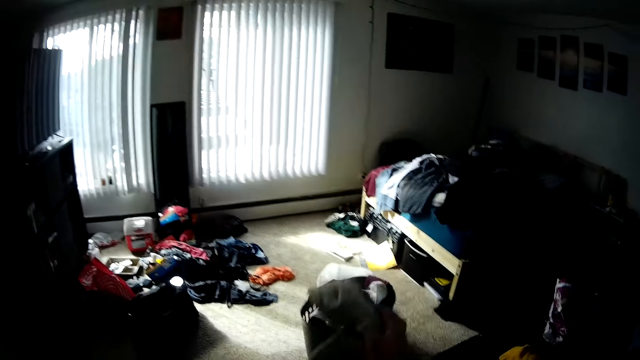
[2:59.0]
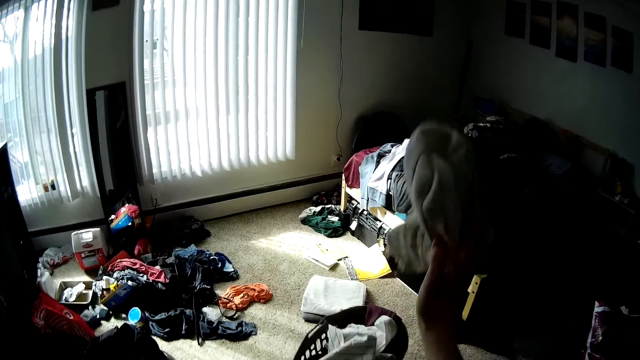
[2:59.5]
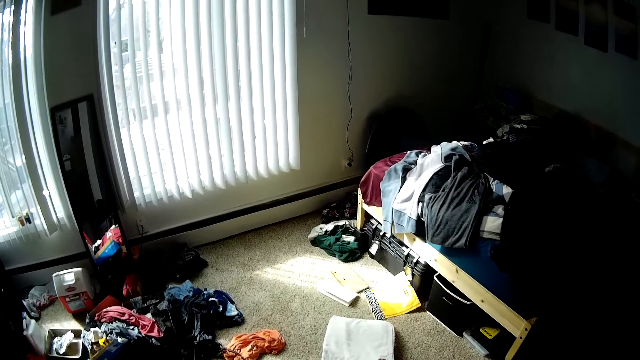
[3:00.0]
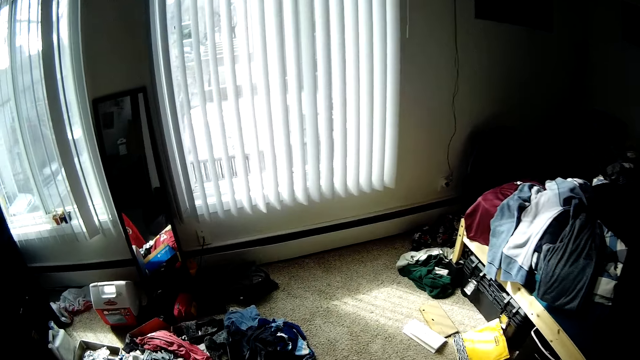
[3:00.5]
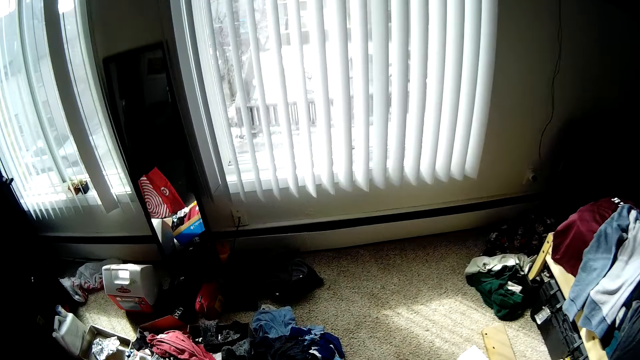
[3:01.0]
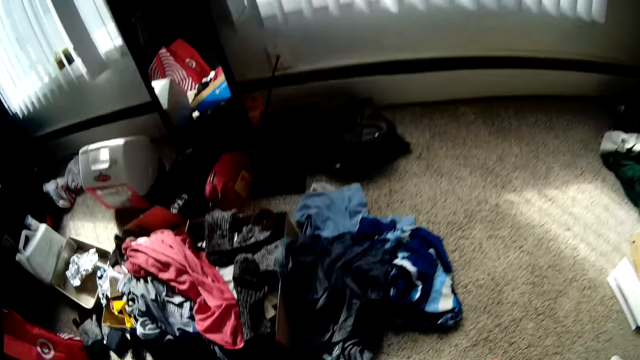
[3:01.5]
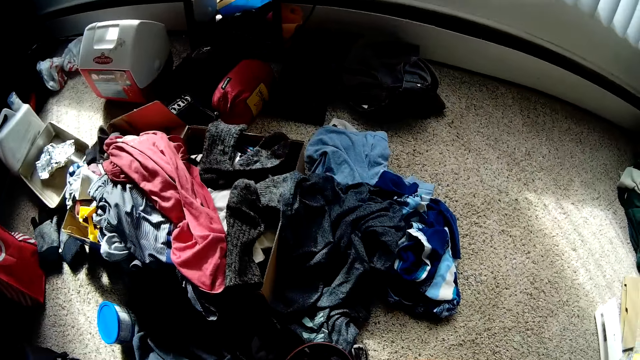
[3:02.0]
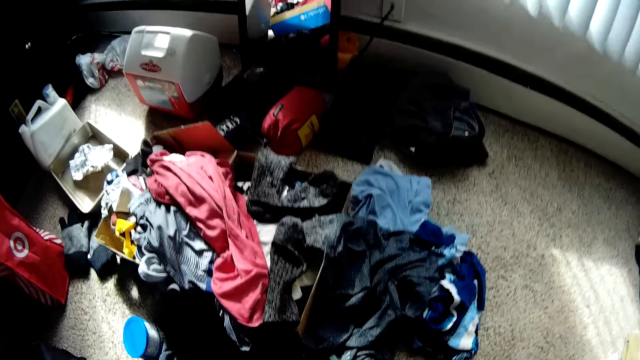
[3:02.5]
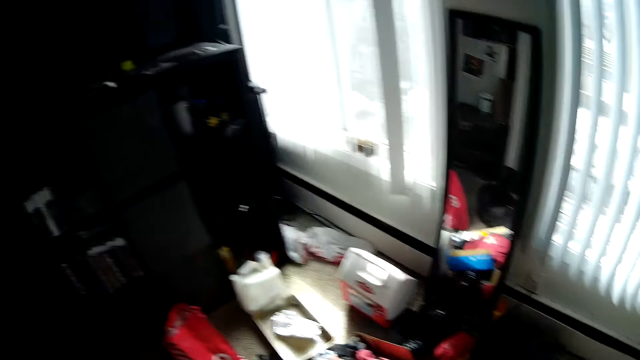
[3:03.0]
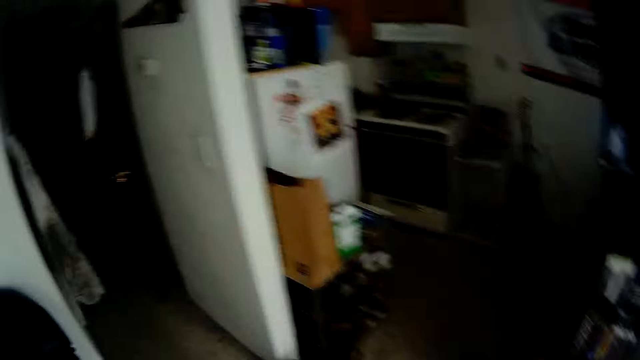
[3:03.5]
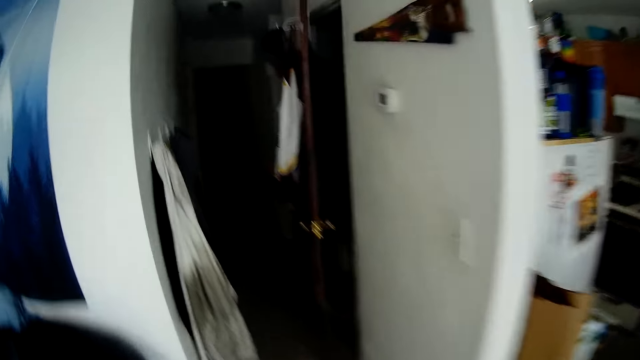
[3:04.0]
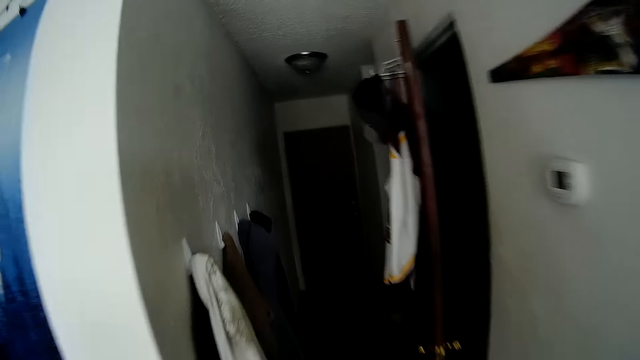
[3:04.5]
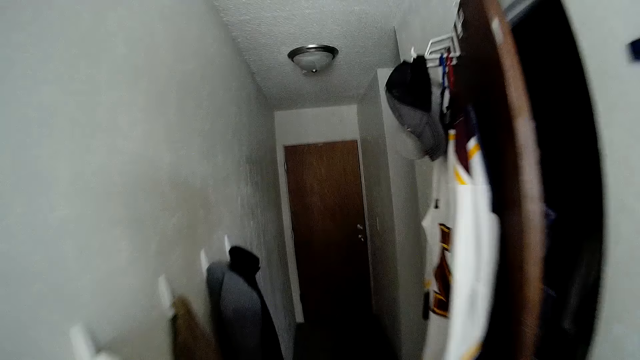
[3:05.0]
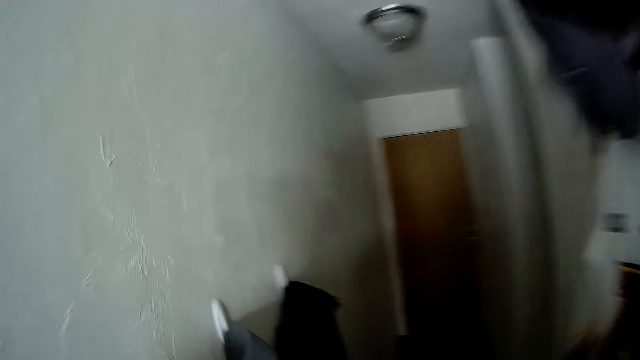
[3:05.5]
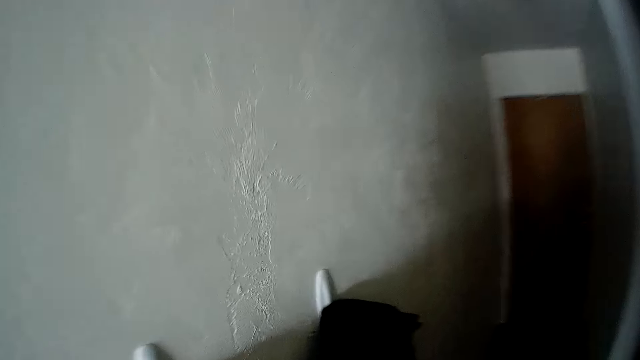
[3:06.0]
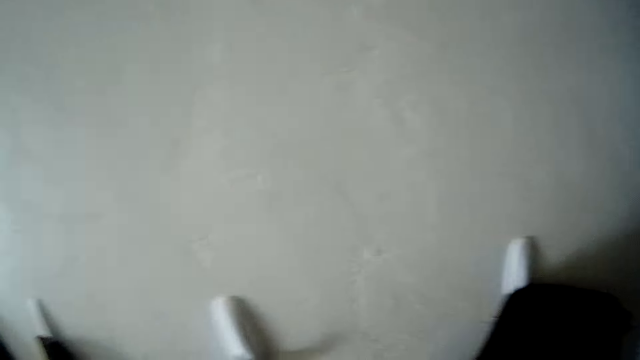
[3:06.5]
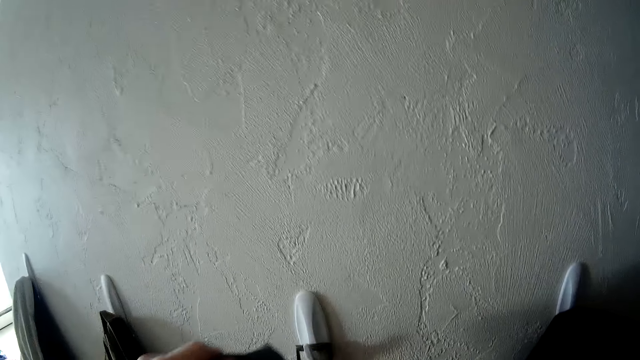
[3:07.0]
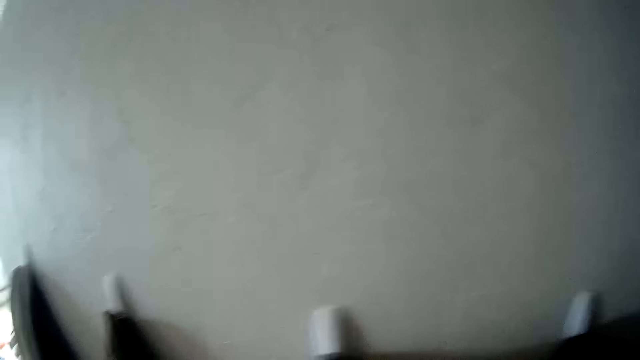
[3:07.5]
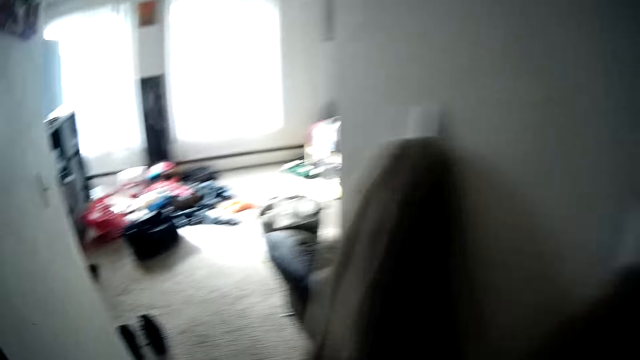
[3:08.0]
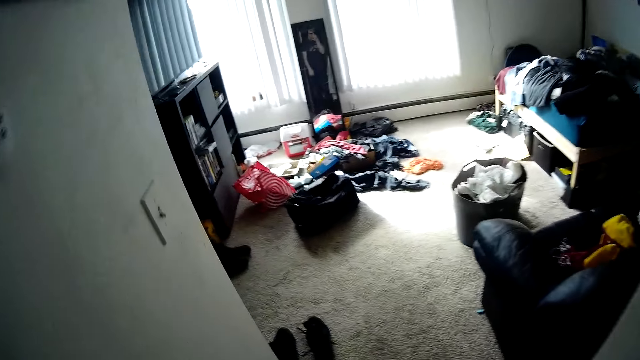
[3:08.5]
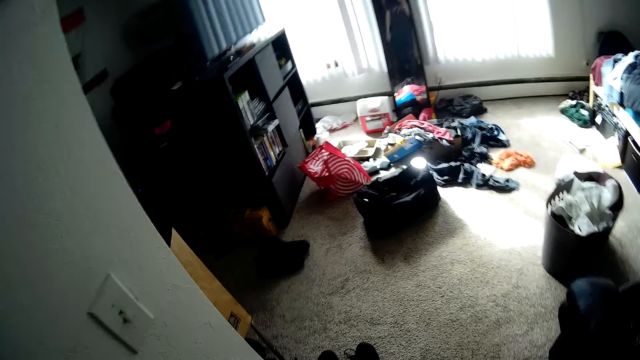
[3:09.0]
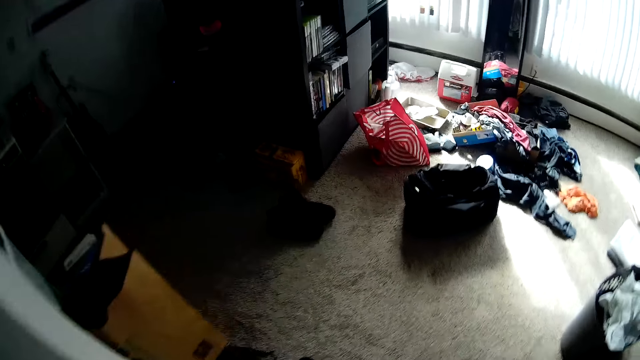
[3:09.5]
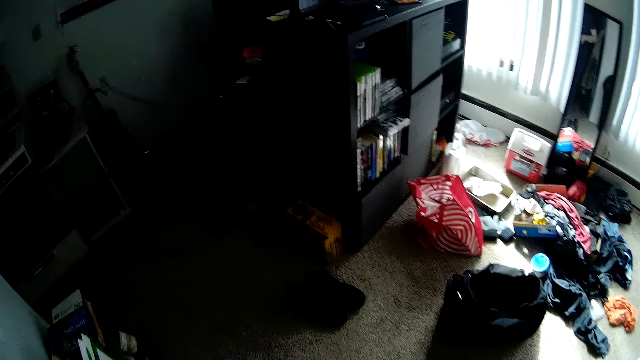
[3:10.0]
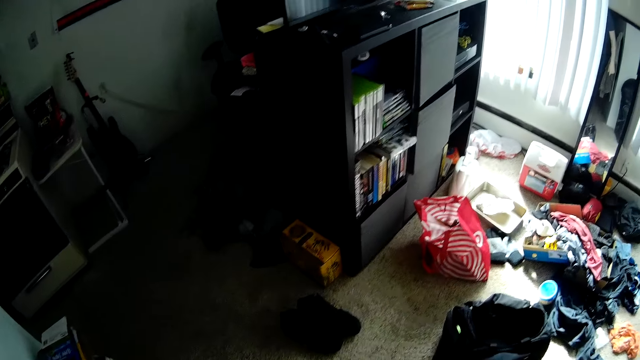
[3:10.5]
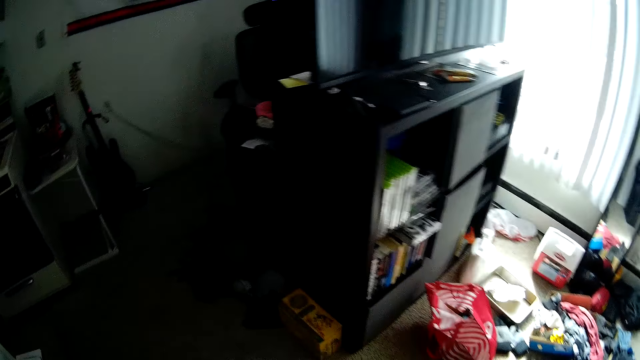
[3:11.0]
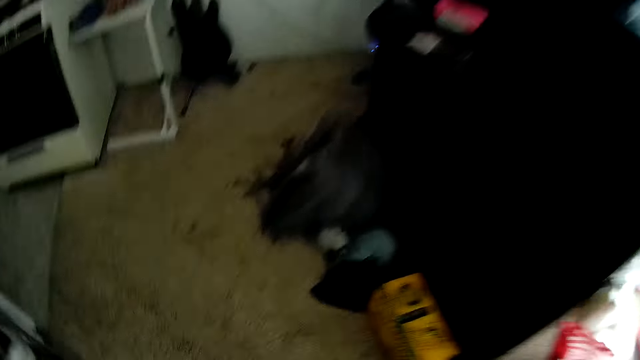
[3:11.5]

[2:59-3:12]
The camera wearer drops the napkin in the basket with his right hand. He takes something. He walks around the room. He hangs something. He walks around the room.

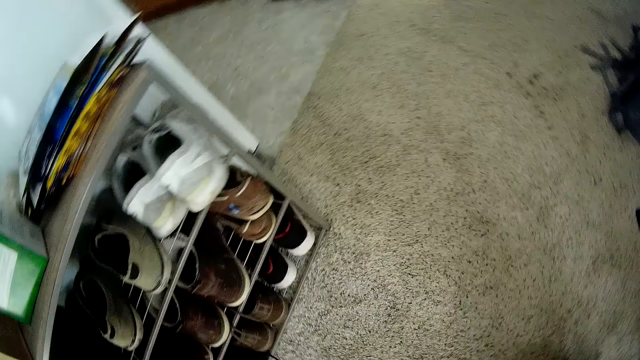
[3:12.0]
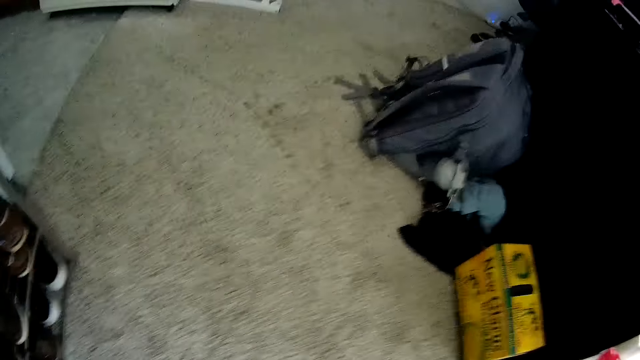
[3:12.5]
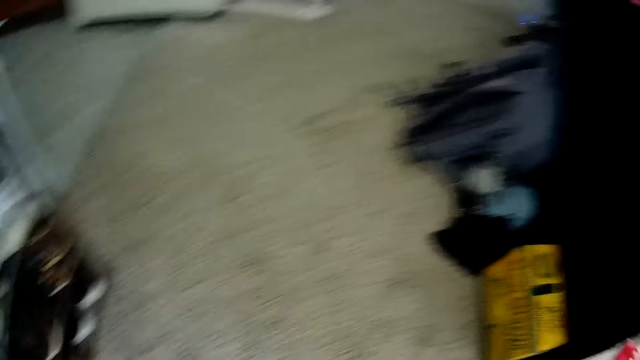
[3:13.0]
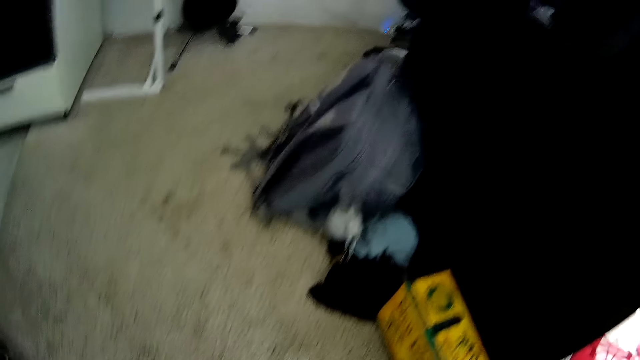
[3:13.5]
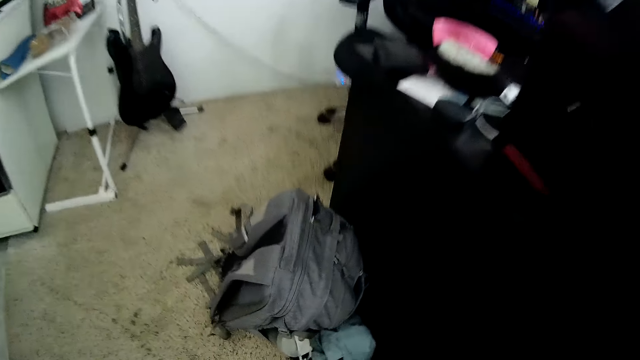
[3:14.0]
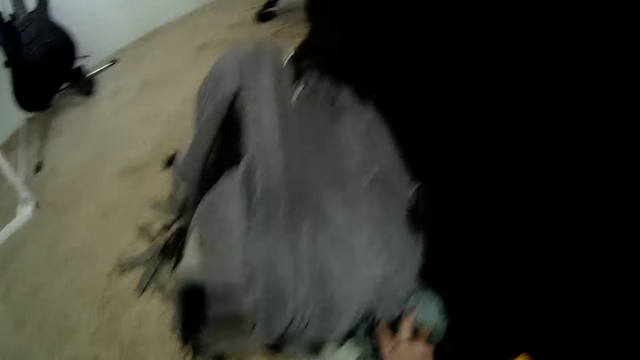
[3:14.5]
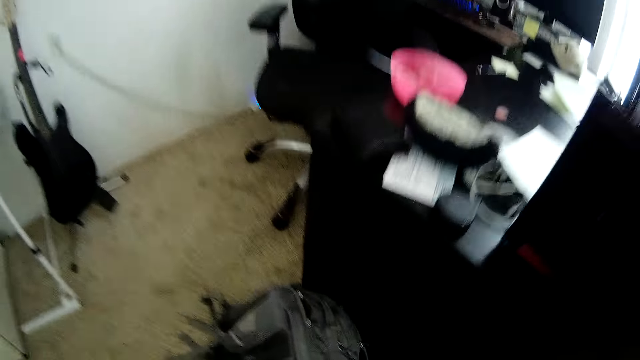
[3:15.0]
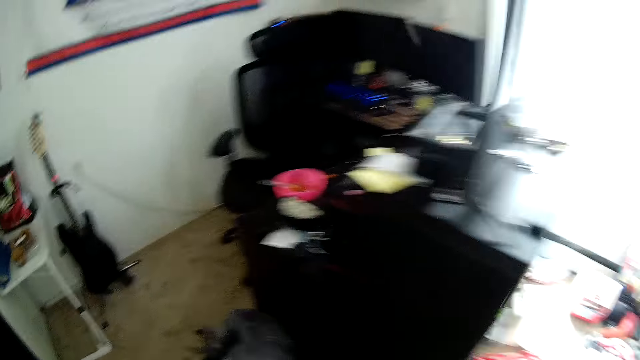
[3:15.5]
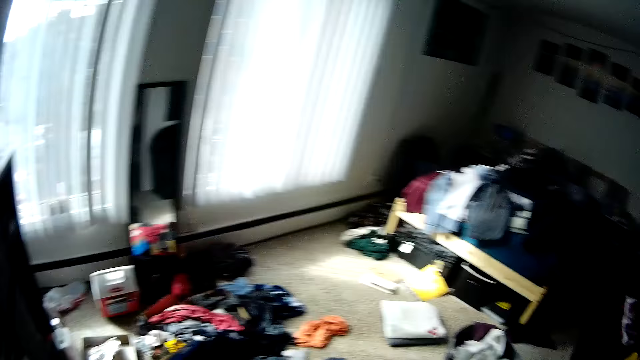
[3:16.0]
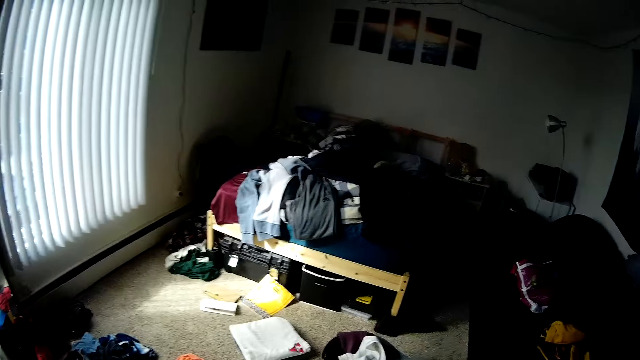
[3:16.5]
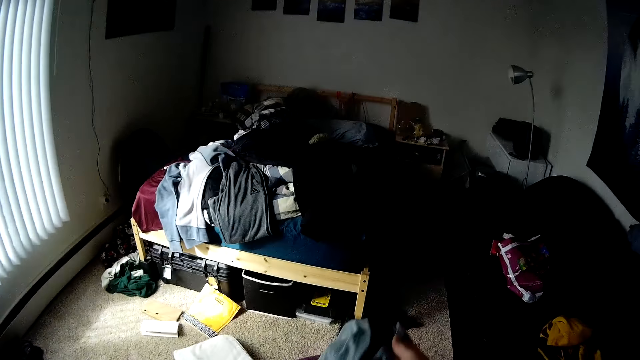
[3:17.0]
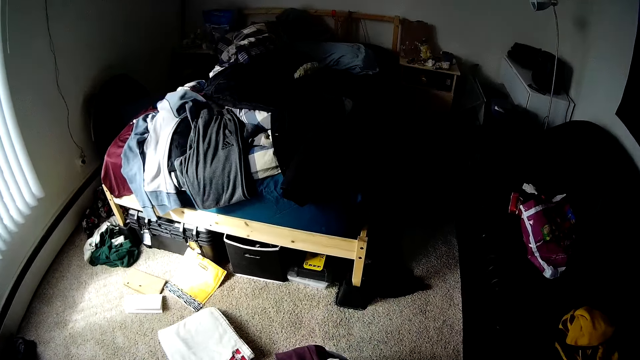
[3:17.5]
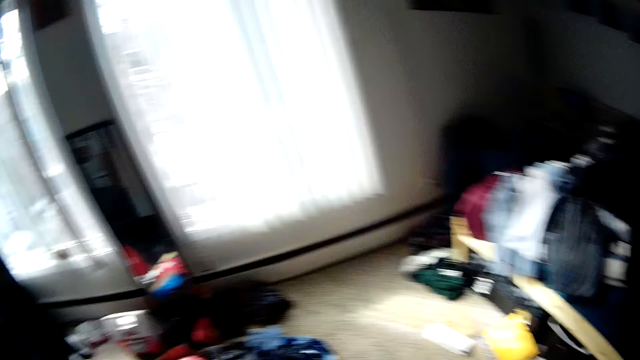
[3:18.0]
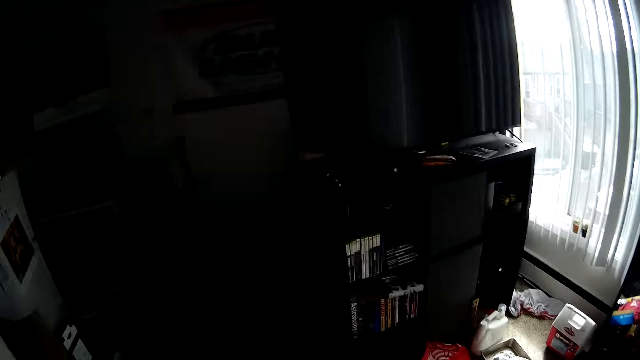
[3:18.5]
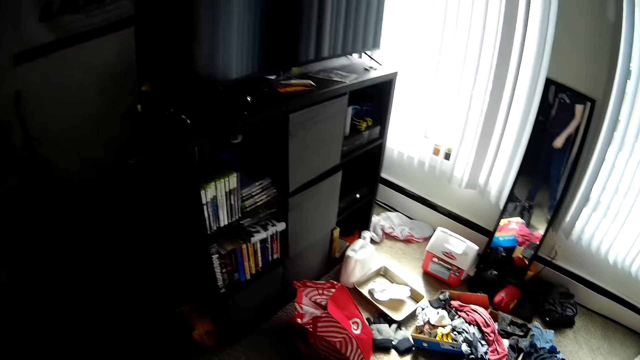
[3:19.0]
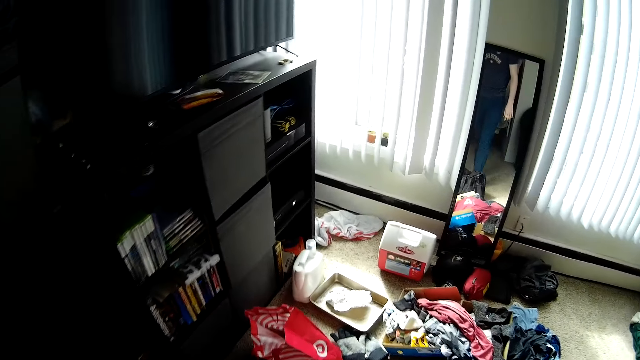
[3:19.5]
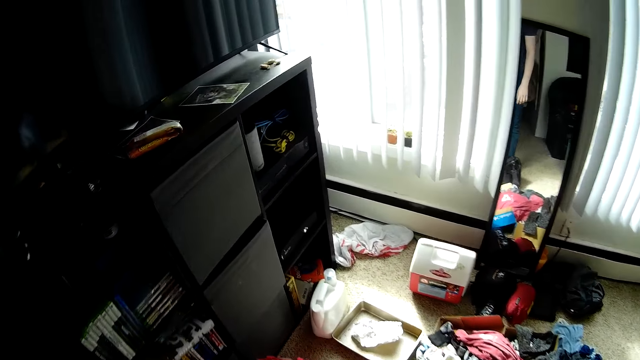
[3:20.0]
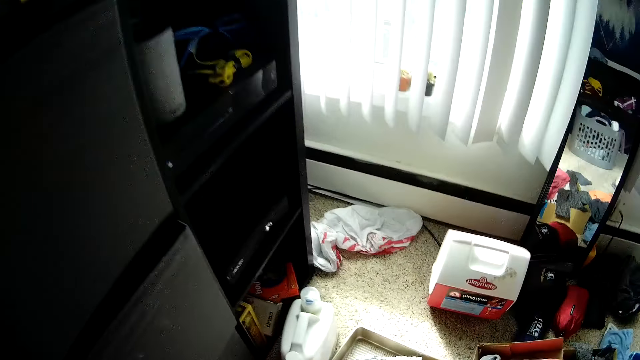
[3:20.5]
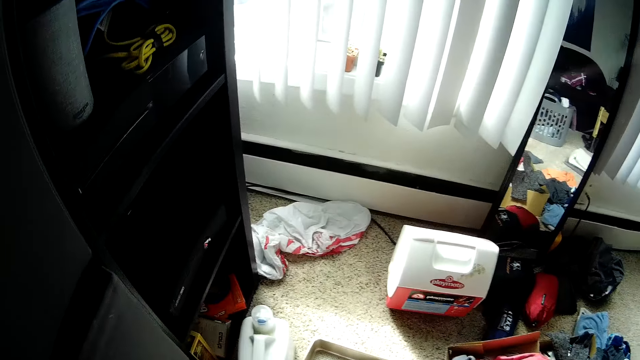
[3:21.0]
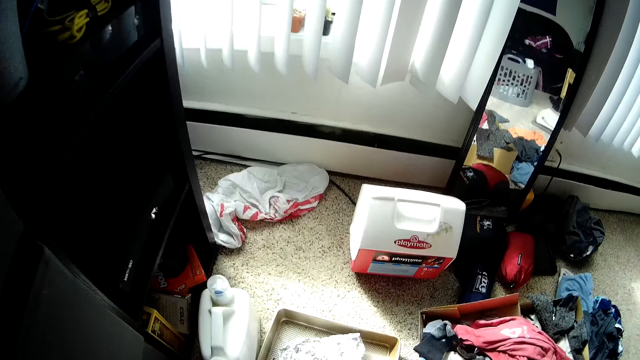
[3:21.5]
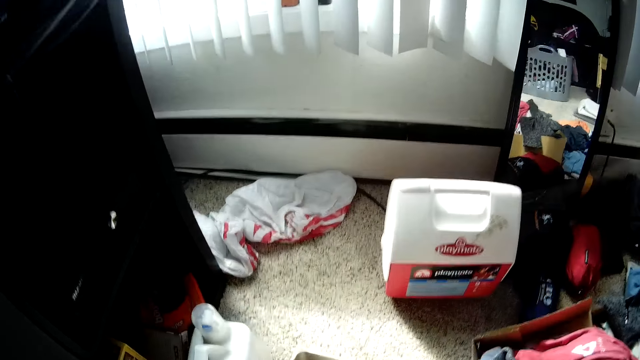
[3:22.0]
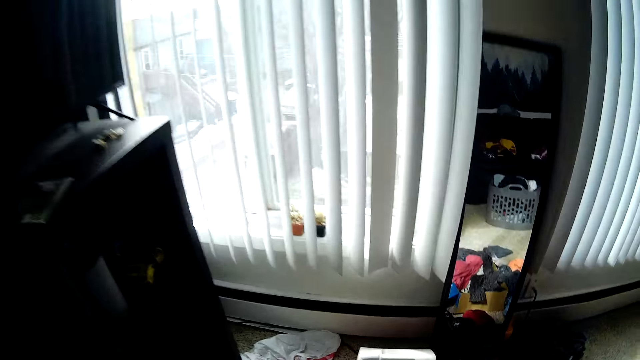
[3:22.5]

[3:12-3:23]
The camera wearer collects something. They walk around the room. They put down the cloth on the floor. They walk around the room.
